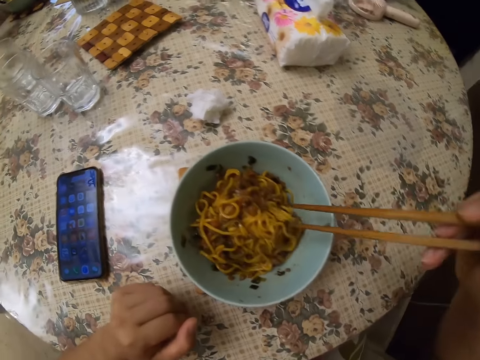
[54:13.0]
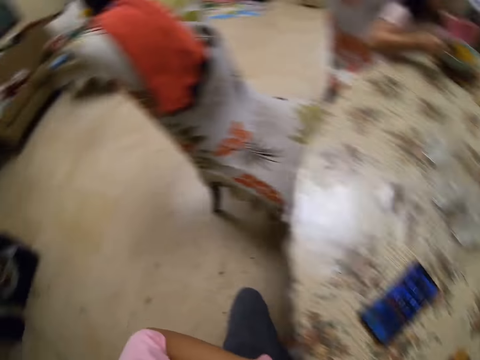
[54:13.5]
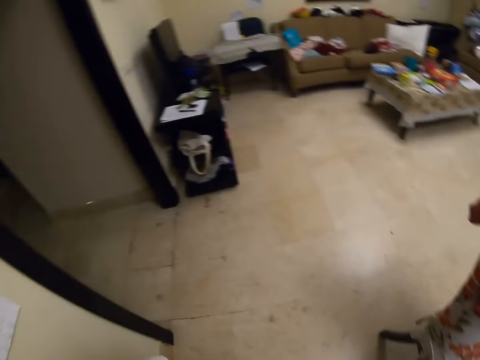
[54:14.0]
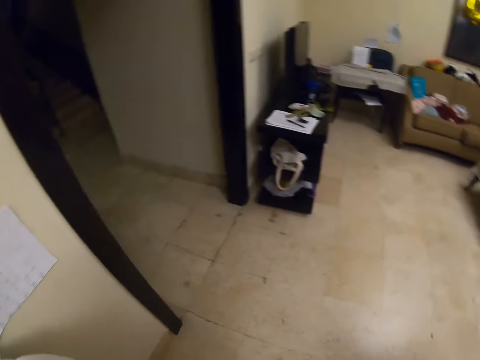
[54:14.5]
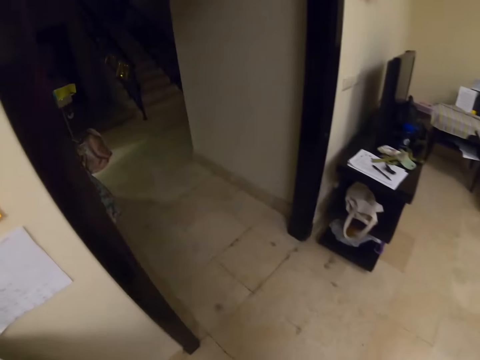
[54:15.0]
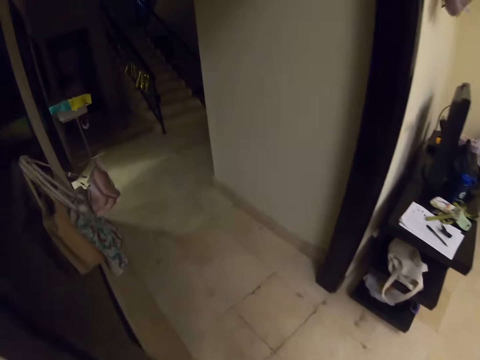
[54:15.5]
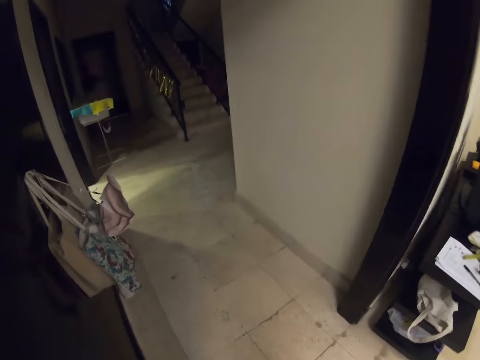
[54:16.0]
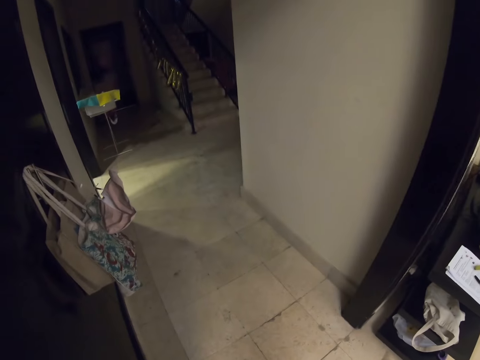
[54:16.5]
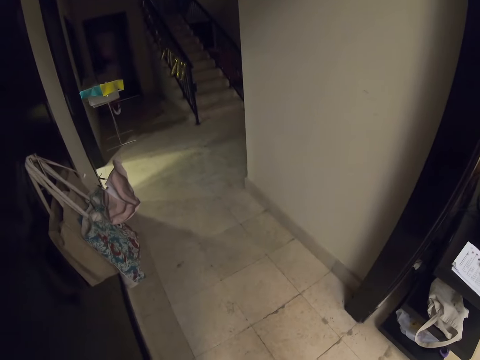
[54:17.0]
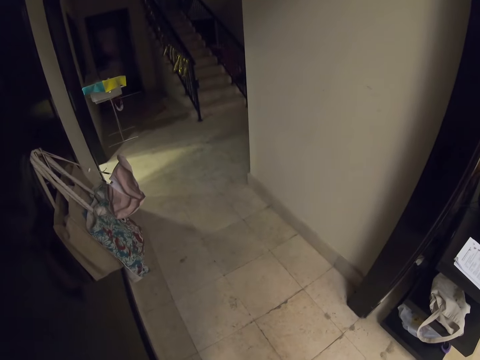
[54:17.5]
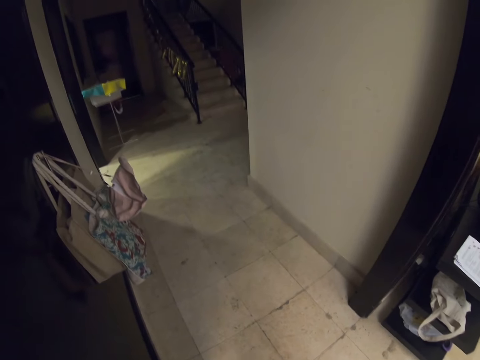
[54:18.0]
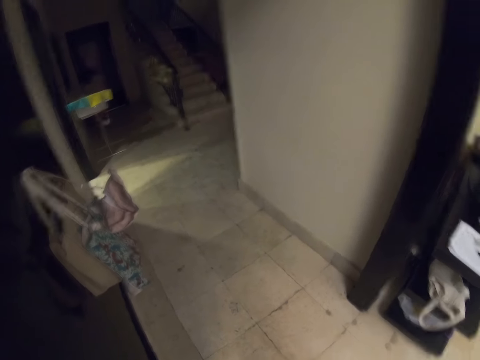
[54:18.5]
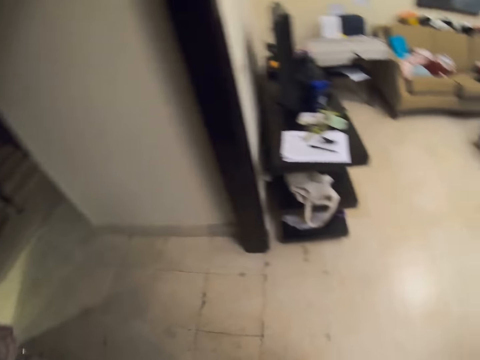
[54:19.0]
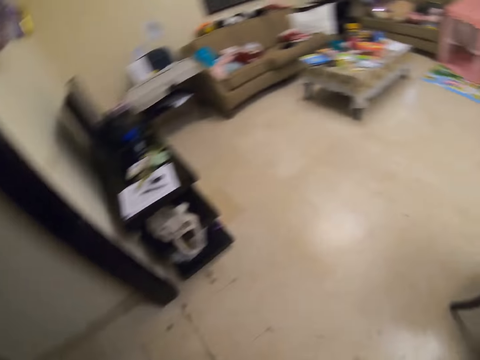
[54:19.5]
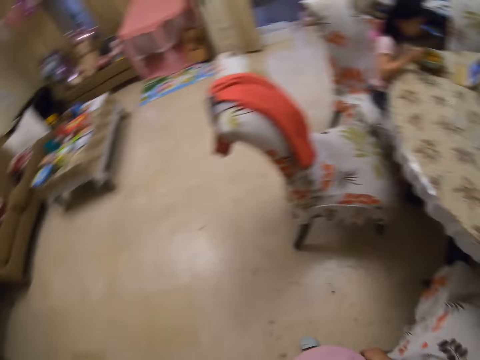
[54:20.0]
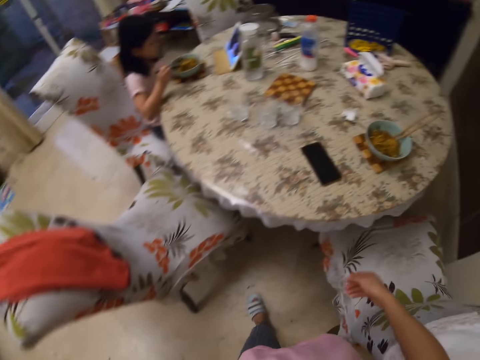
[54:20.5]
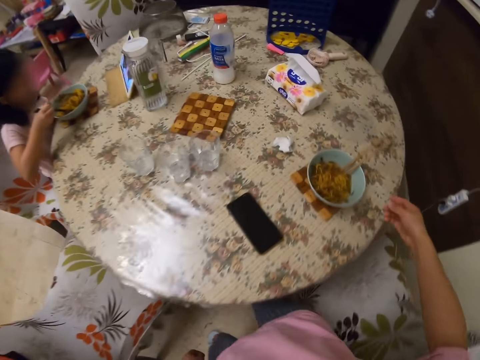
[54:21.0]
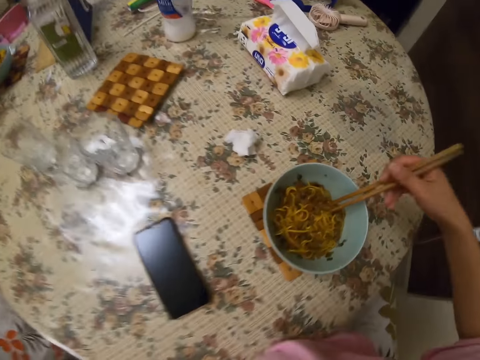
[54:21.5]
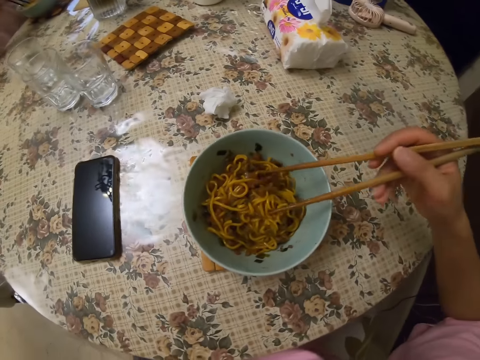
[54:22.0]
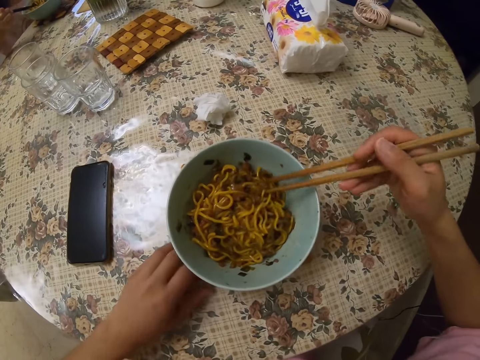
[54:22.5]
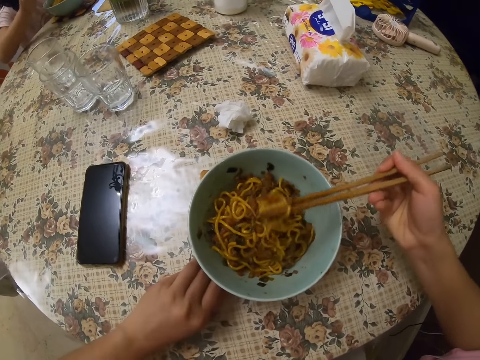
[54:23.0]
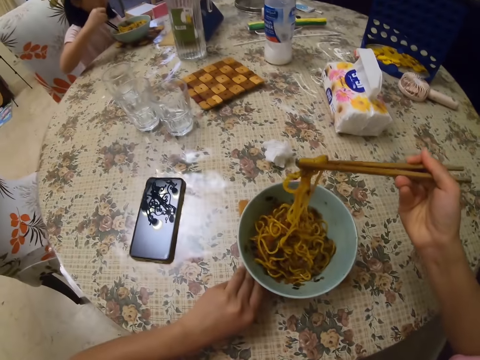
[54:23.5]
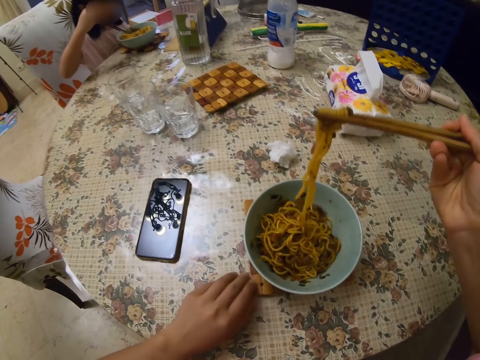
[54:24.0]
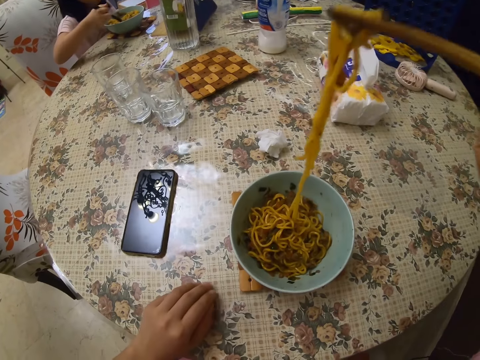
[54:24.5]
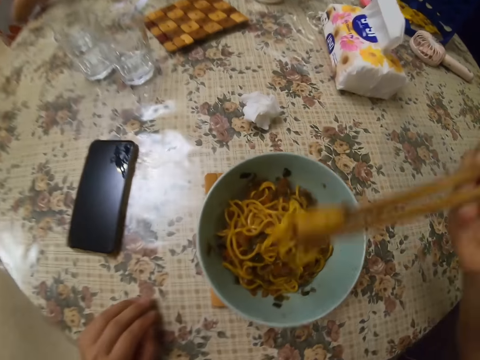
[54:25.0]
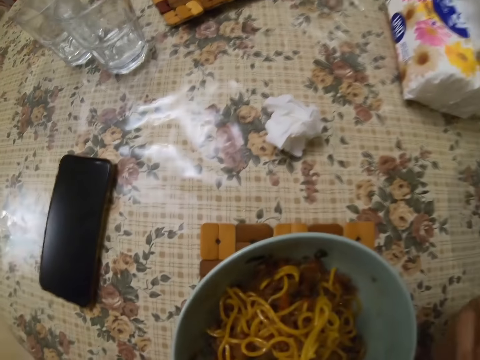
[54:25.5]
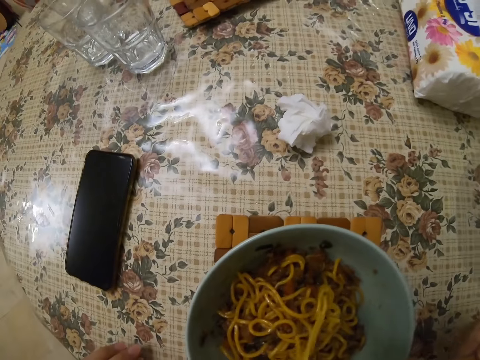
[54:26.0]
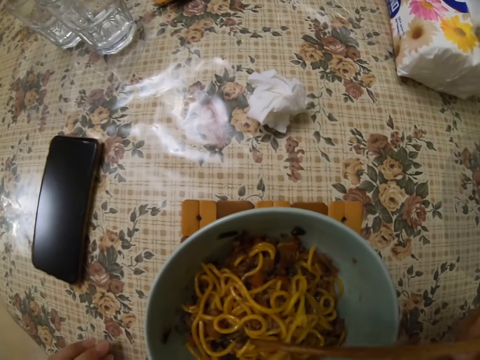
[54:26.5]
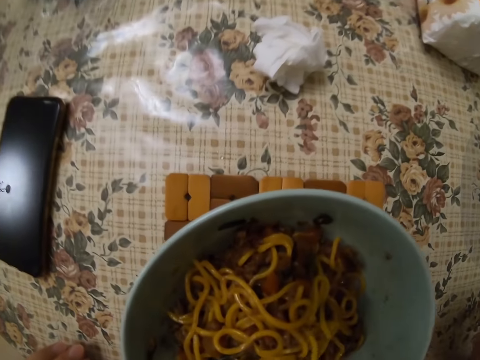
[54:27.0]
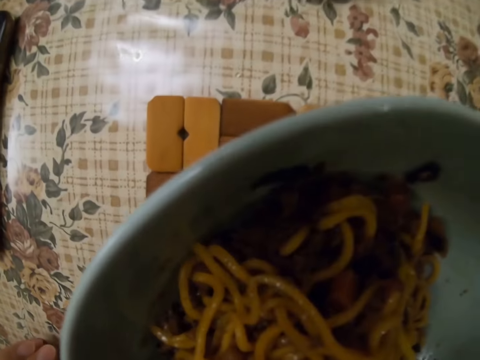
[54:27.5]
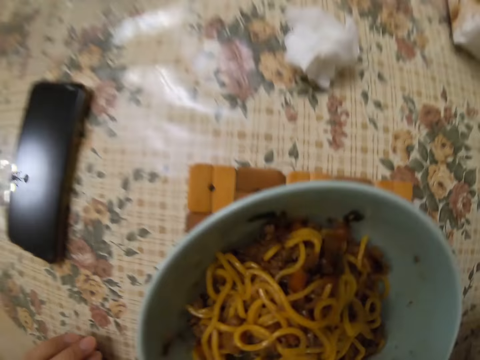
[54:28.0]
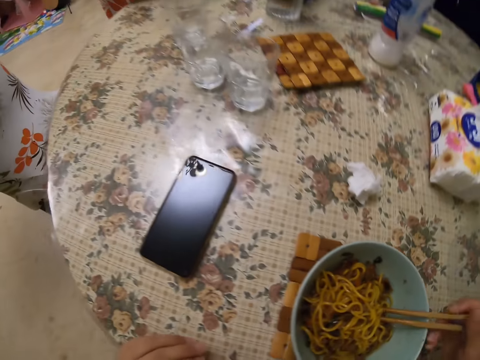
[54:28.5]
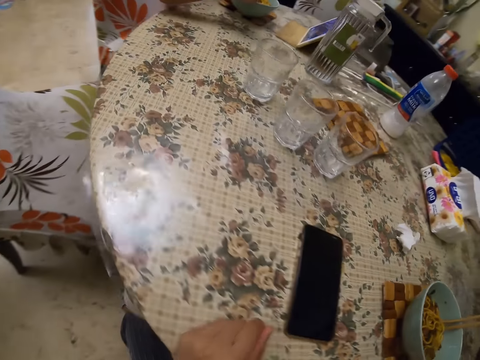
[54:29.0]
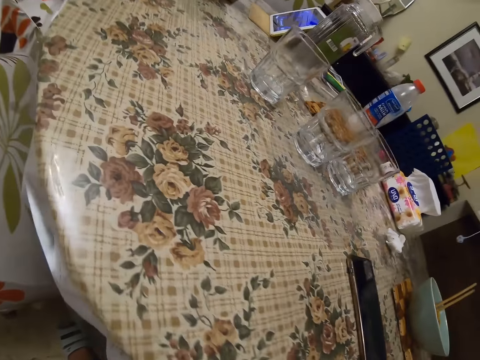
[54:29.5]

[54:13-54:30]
The camera wearer looks around. They walk in the house. A child eats with a chopstick. The camera wearer eats with a chopstick. They eat the noodles.

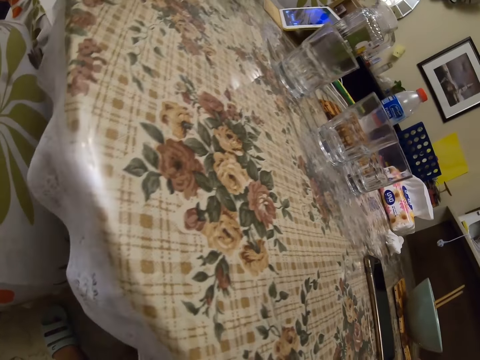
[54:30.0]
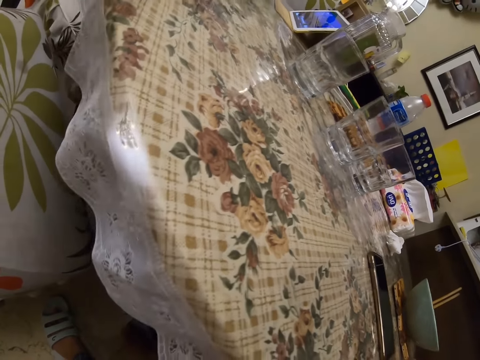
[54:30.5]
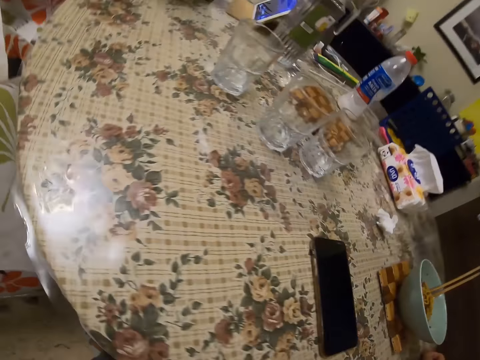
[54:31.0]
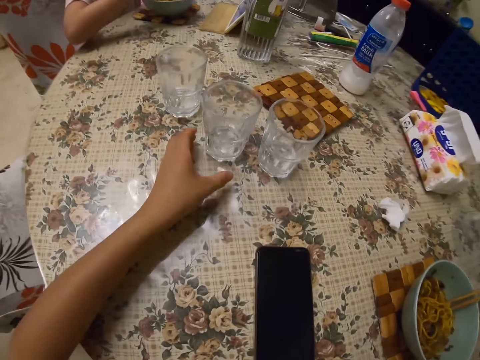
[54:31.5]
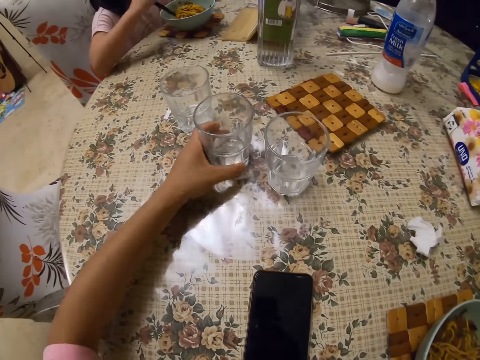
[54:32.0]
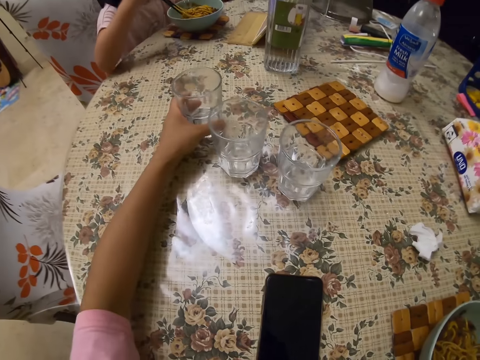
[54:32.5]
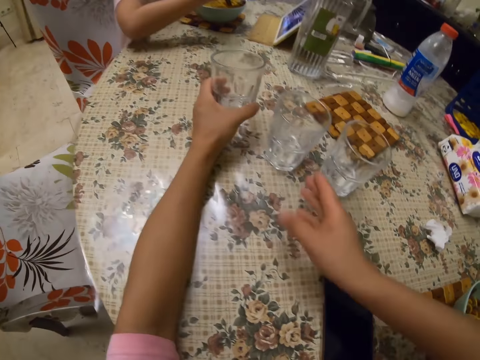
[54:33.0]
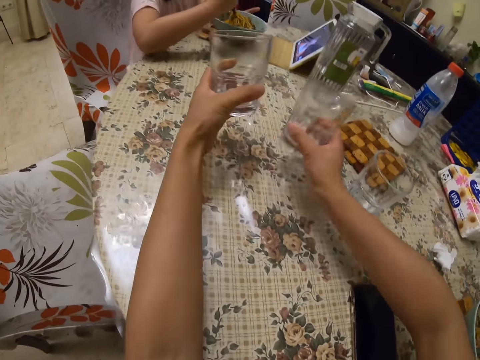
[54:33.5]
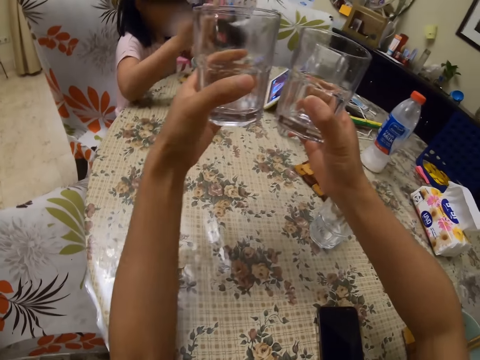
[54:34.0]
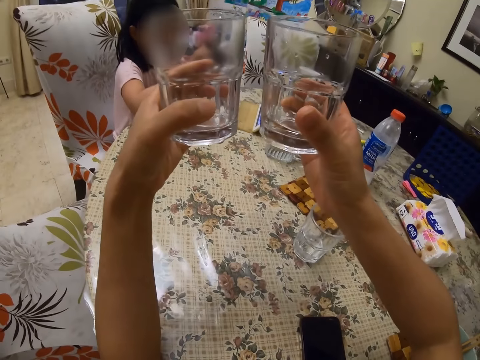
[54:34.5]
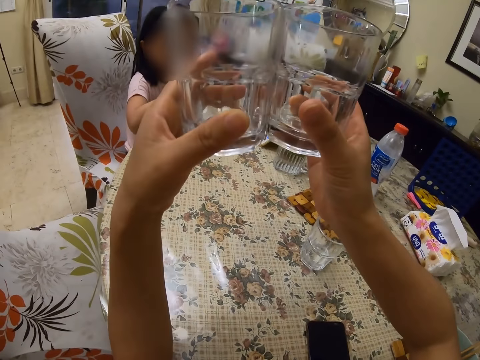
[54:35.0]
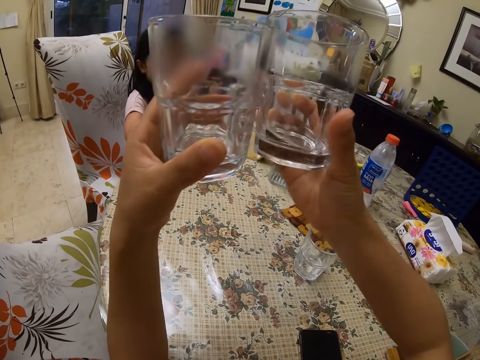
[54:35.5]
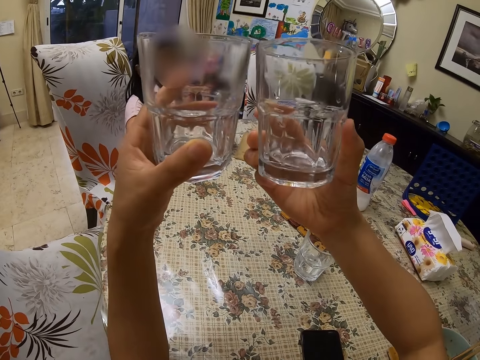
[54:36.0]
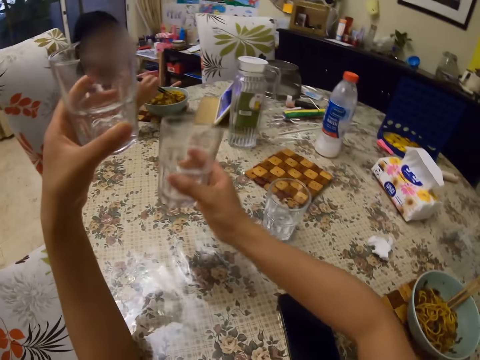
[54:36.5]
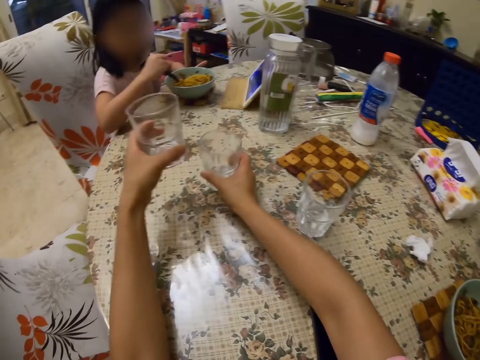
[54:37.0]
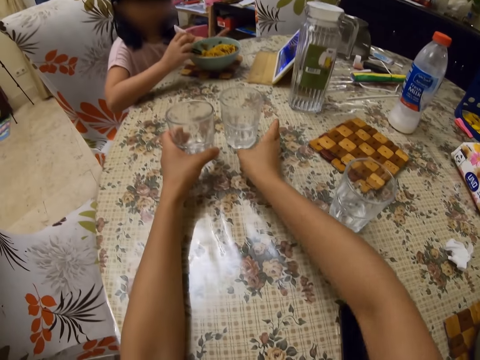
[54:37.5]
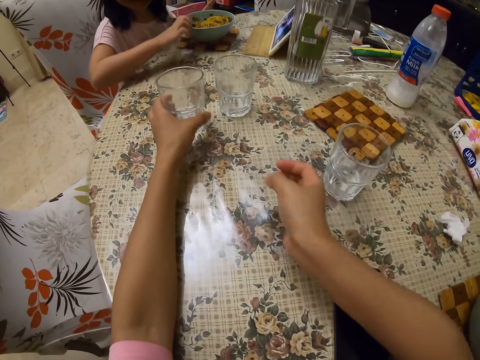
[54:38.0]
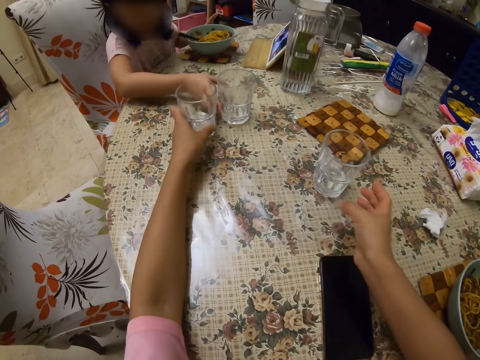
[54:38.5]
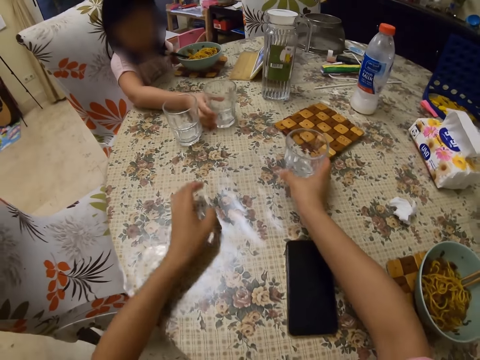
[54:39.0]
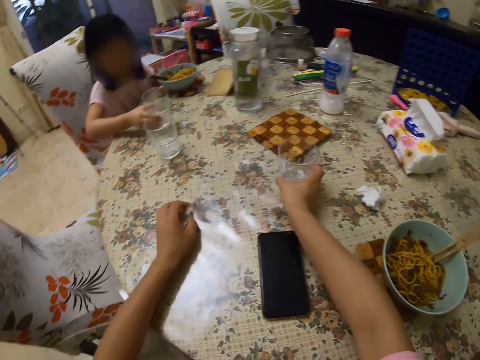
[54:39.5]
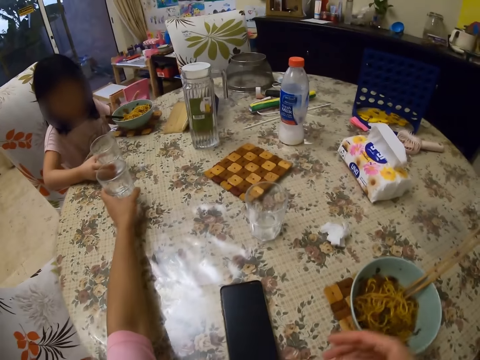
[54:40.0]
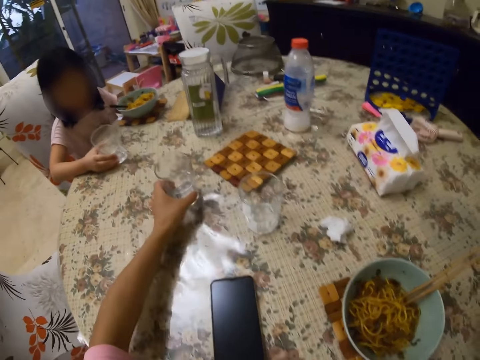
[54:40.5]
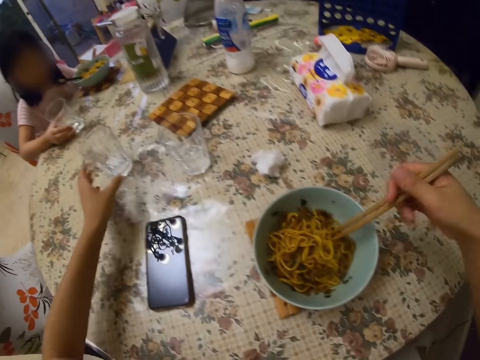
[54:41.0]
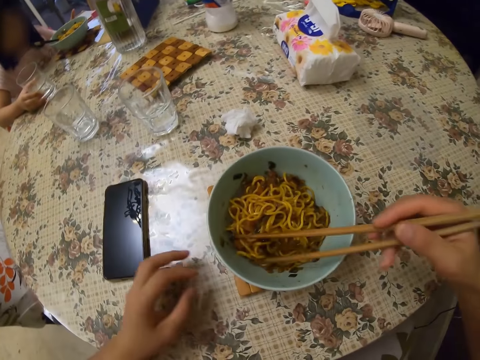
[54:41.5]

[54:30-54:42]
The camera wearer talks to a girl. They pick up the glasses. They hold the glasses. They check the glasses. They place the glasses on the table. The girl takes the glass. She holds the glass. The camera wearer moves the glass.
